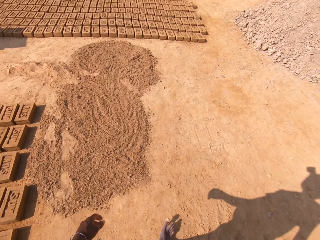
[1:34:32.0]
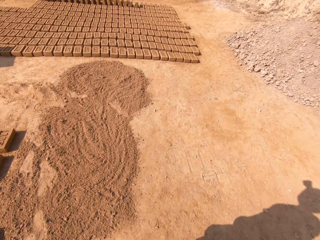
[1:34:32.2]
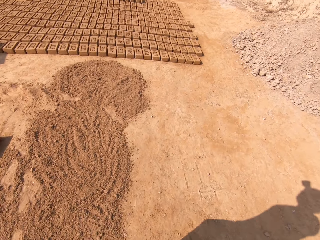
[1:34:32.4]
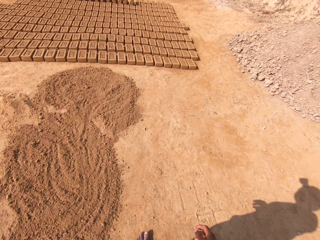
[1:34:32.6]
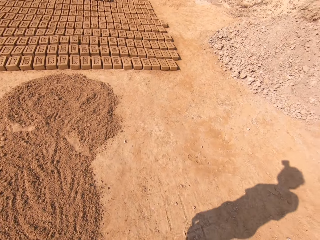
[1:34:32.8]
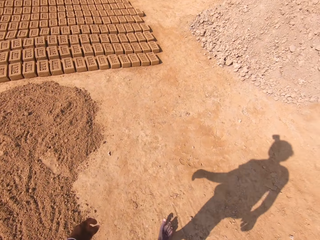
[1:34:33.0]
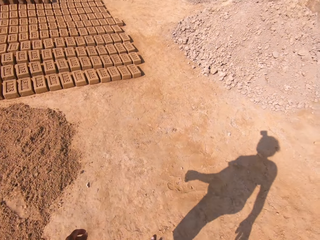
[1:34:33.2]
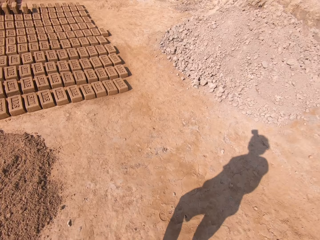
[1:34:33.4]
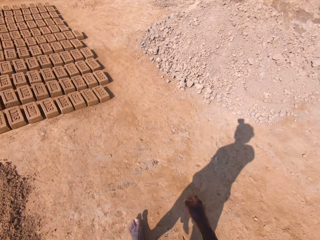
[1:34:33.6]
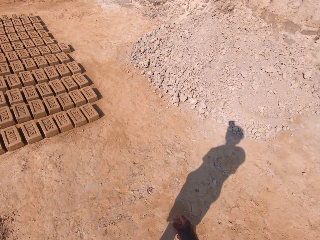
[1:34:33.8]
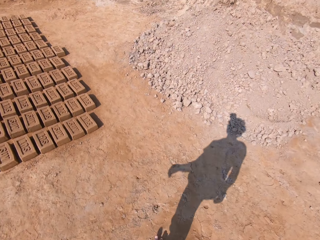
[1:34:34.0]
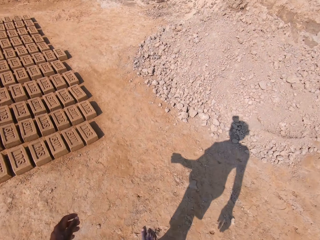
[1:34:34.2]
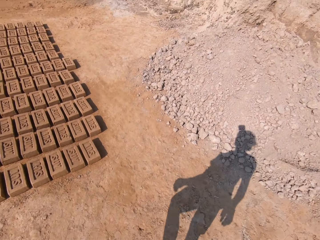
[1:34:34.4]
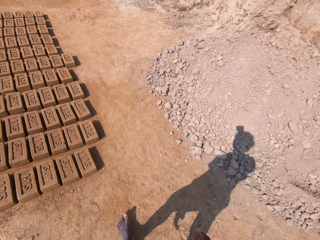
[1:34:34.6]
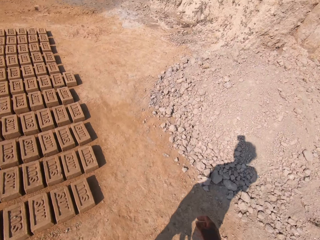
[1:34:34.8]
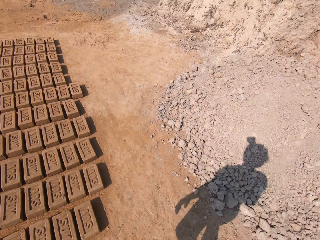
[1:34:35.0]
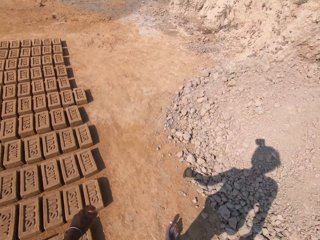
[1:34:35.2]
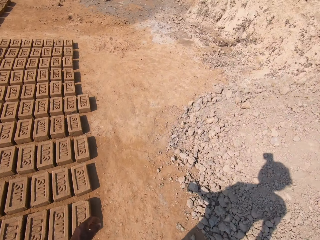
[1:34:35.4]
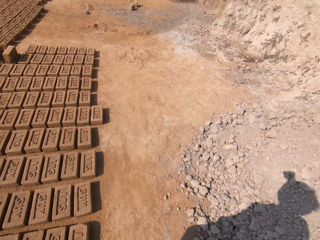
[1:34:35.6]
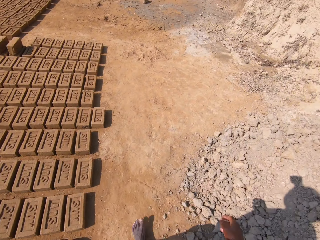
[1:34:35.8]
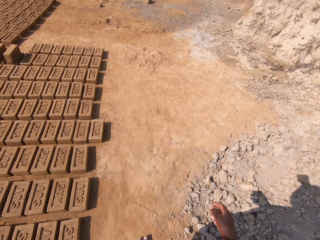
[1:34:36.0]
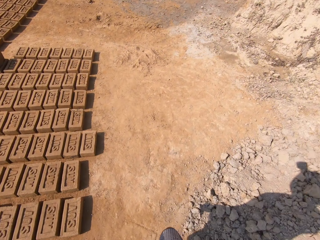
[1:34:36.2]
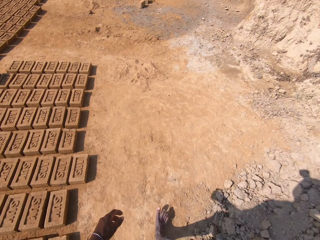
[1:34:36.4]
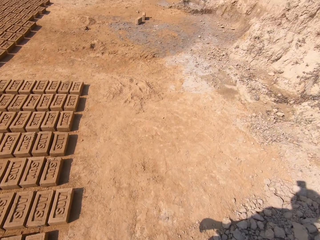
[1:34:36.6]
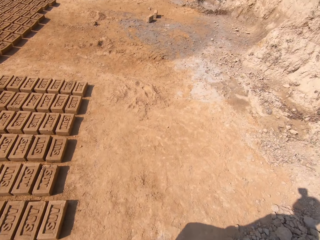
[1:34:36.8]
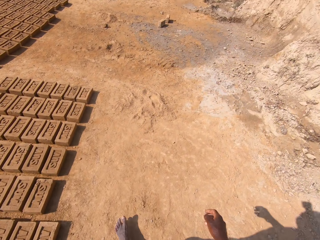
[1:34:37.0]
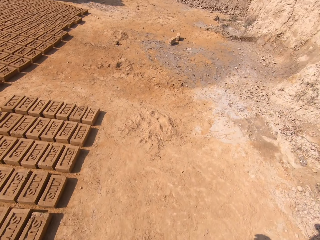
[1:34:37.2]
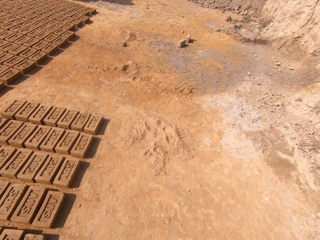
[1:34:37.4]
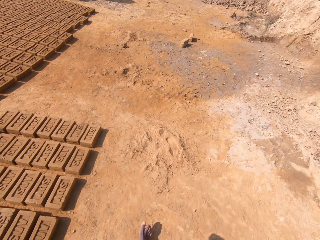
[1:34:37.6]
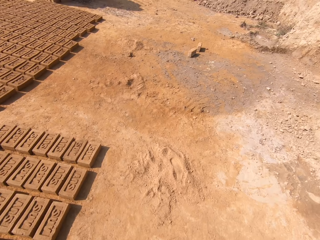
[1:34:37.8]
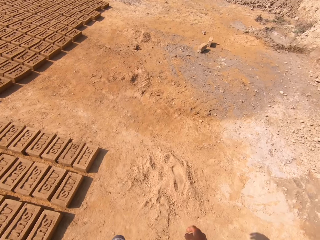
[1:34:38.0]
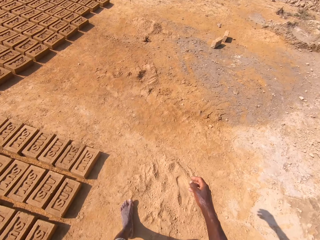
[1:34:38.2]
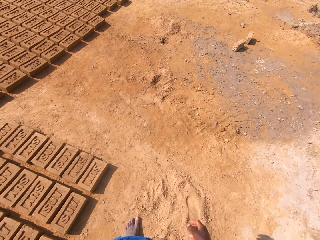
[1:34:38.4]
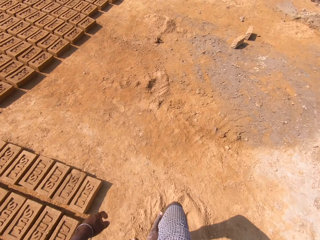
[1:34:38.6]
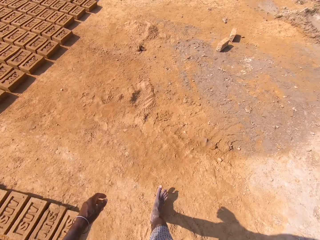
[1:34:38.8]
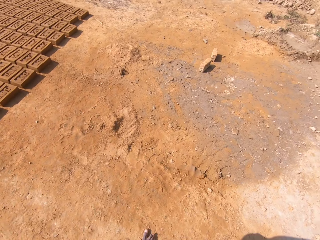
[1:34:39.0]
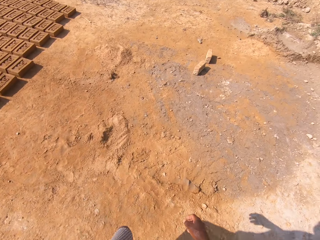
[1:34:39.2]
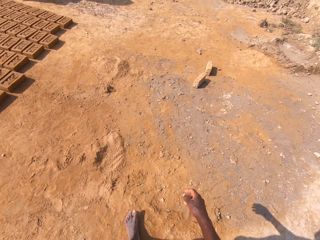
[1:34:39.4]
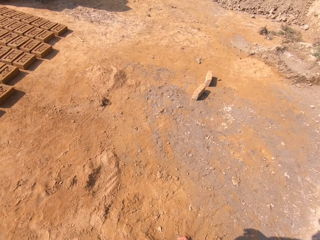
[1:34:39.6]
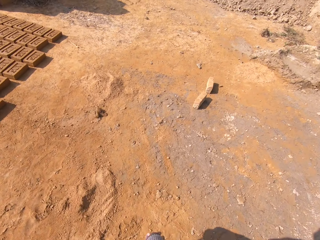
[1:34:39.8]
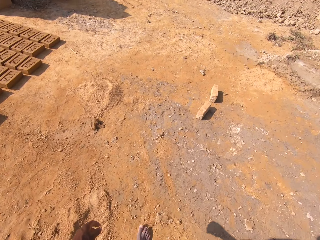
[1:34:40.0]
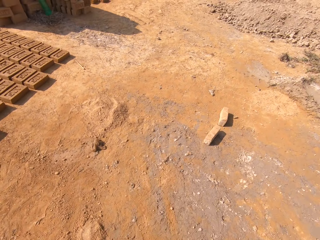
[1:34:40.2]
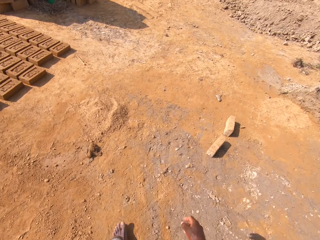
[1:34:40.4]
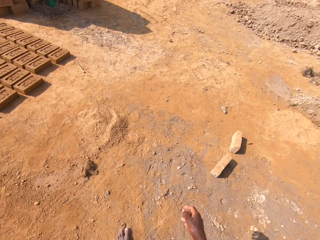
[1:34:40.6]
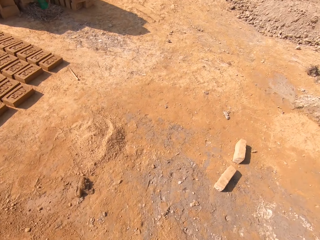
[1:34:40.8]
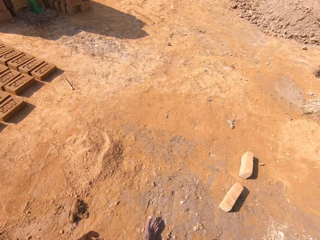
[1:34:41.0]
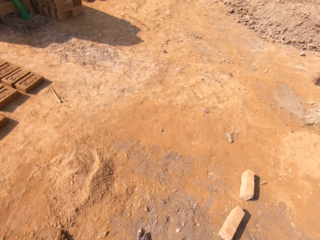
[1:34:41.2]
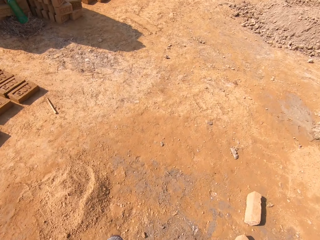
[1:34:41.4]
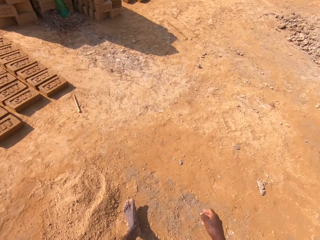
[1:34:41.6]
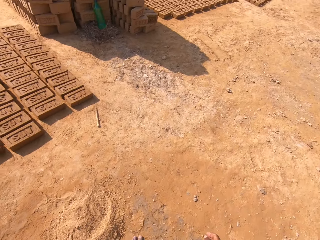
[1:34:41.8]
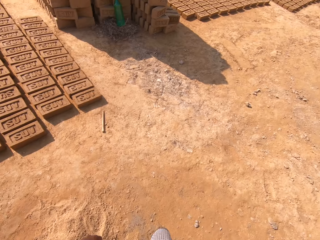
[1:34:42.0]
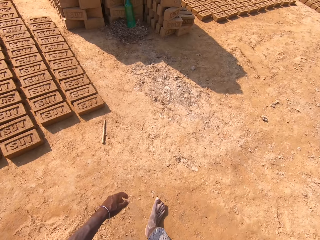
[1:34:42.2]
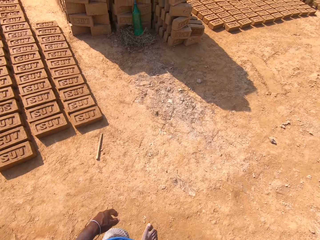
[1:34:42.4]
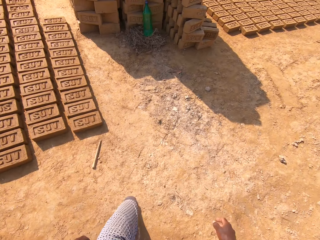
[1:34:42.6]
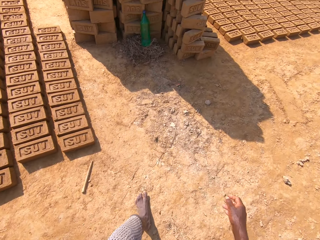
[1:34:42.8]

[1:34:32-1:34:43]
The camera wearer walks around.

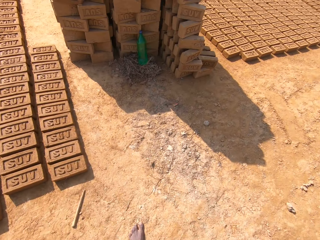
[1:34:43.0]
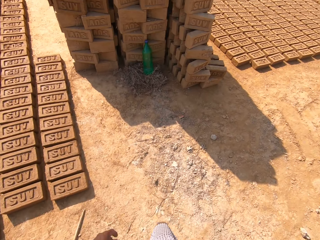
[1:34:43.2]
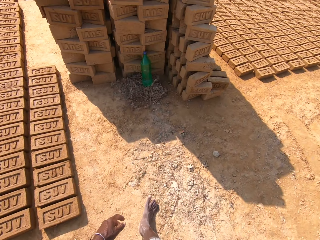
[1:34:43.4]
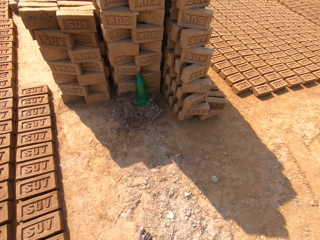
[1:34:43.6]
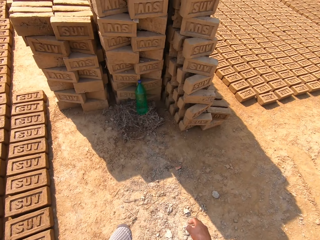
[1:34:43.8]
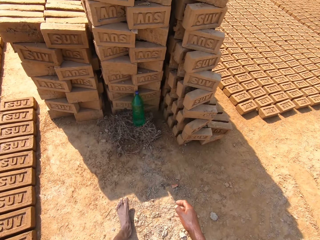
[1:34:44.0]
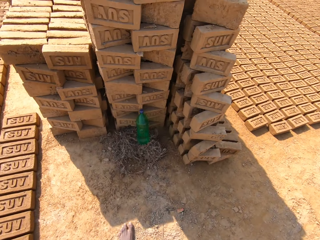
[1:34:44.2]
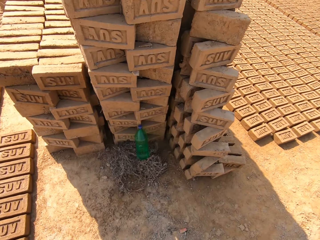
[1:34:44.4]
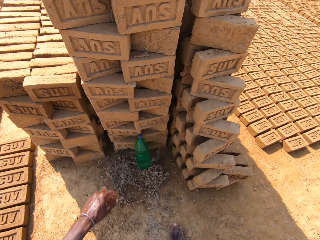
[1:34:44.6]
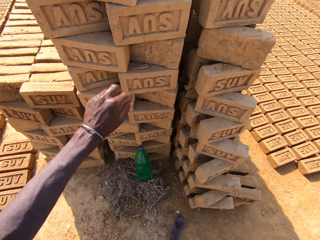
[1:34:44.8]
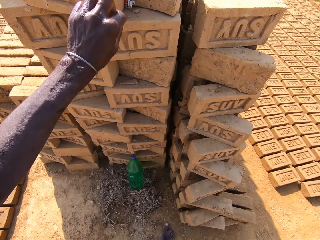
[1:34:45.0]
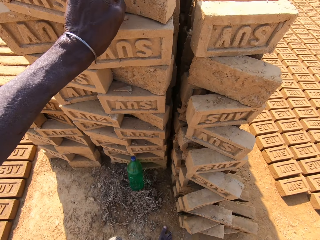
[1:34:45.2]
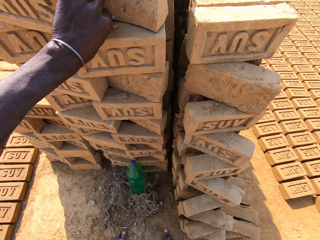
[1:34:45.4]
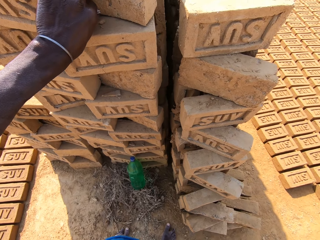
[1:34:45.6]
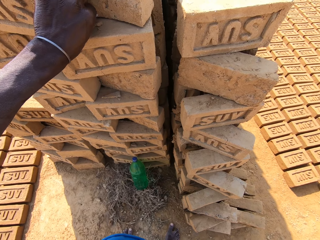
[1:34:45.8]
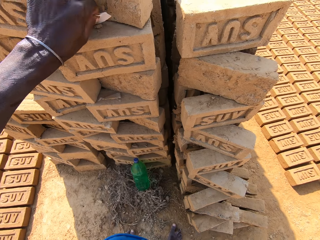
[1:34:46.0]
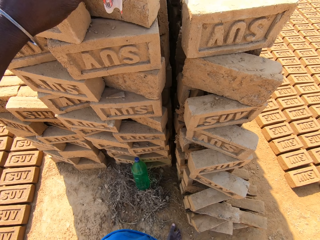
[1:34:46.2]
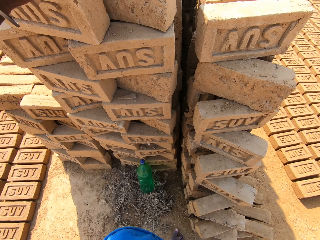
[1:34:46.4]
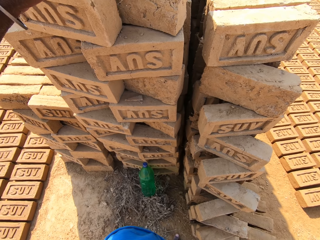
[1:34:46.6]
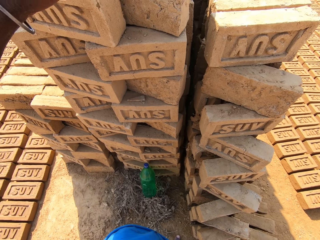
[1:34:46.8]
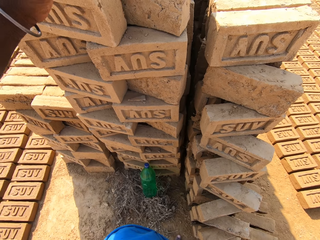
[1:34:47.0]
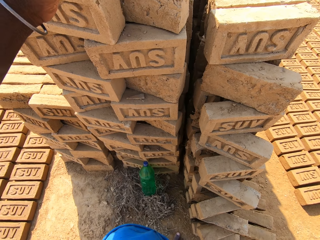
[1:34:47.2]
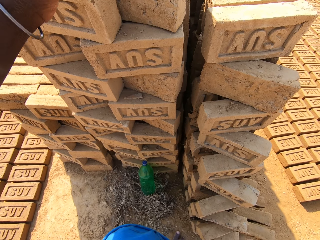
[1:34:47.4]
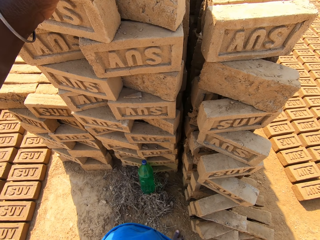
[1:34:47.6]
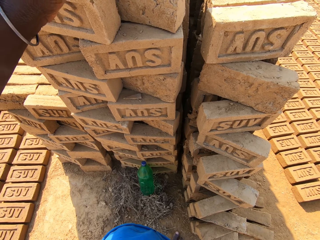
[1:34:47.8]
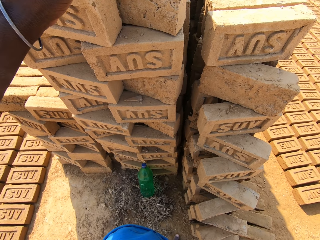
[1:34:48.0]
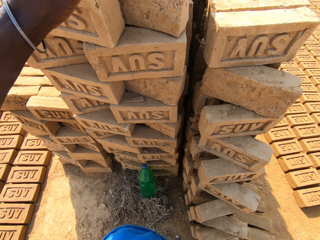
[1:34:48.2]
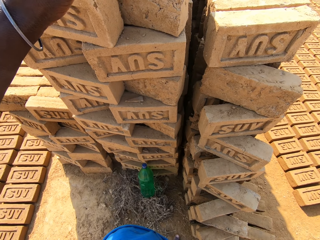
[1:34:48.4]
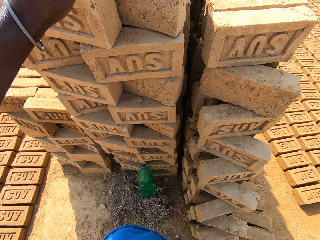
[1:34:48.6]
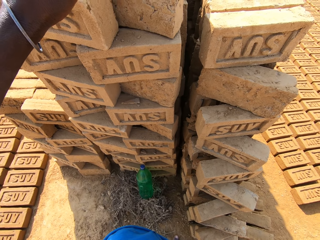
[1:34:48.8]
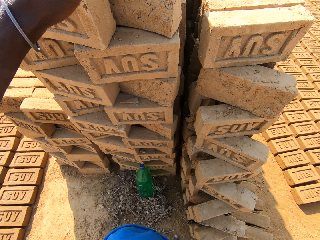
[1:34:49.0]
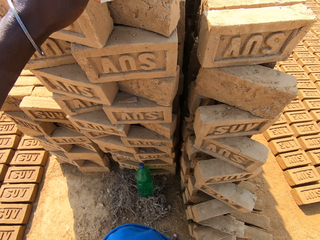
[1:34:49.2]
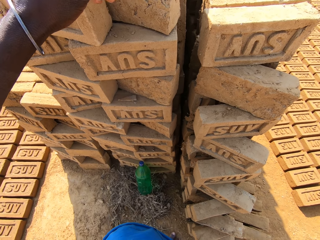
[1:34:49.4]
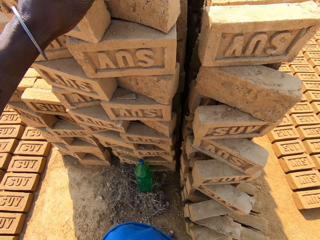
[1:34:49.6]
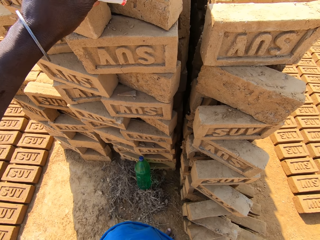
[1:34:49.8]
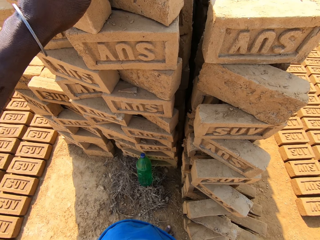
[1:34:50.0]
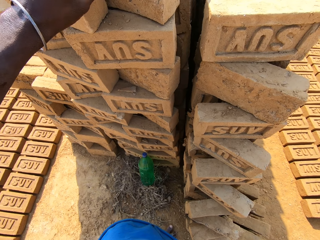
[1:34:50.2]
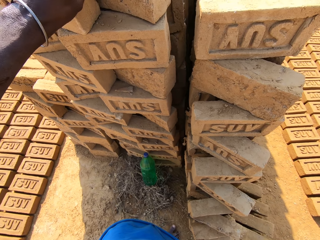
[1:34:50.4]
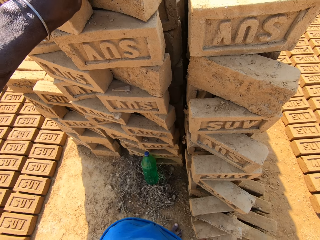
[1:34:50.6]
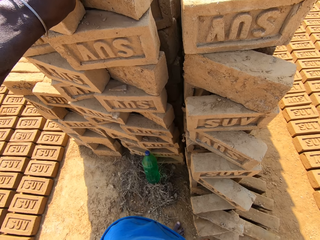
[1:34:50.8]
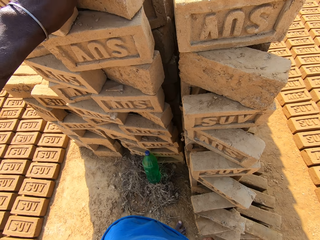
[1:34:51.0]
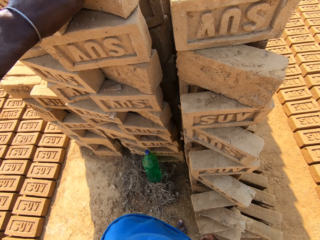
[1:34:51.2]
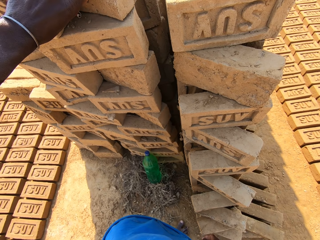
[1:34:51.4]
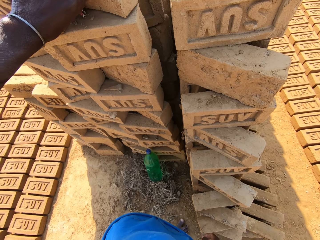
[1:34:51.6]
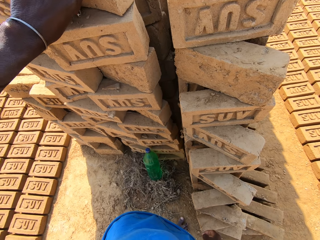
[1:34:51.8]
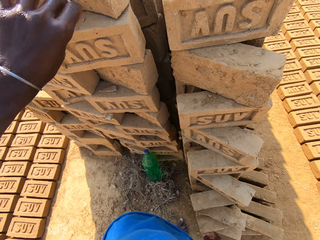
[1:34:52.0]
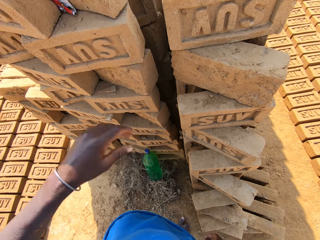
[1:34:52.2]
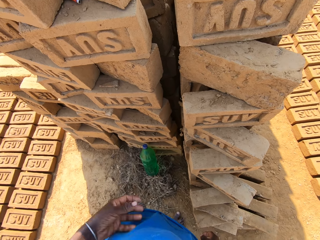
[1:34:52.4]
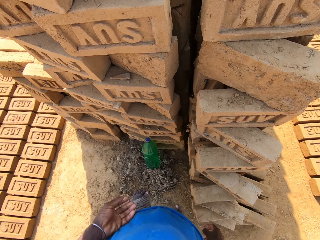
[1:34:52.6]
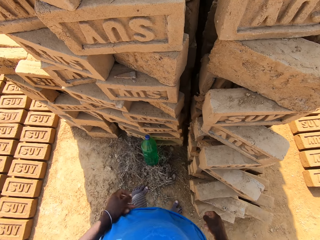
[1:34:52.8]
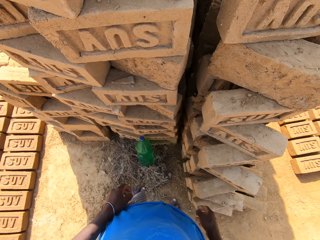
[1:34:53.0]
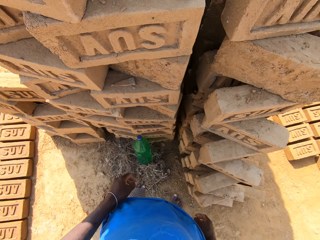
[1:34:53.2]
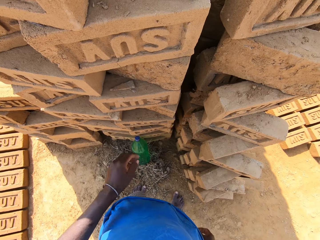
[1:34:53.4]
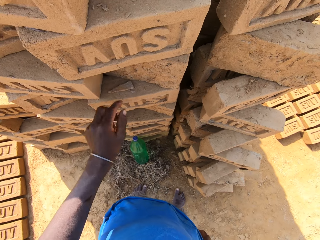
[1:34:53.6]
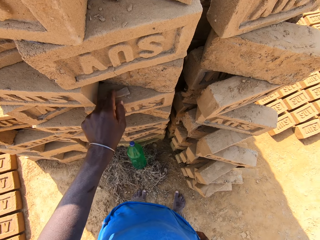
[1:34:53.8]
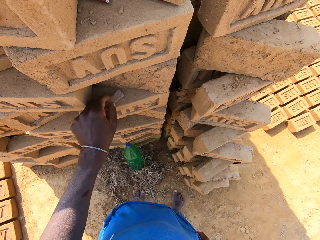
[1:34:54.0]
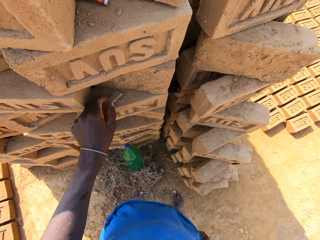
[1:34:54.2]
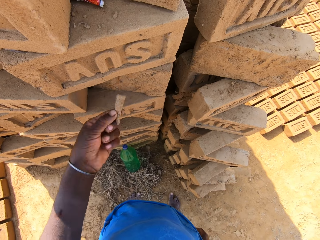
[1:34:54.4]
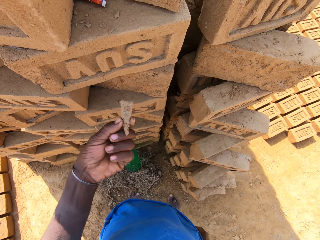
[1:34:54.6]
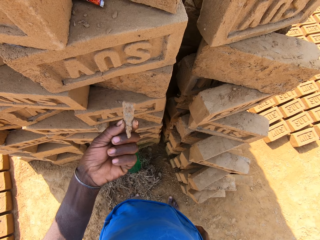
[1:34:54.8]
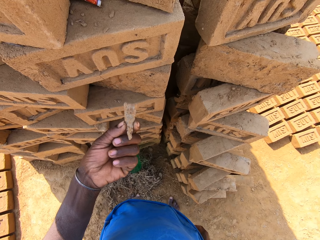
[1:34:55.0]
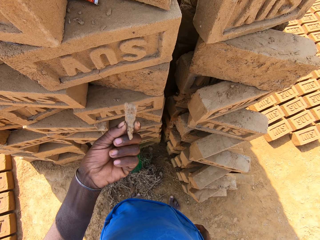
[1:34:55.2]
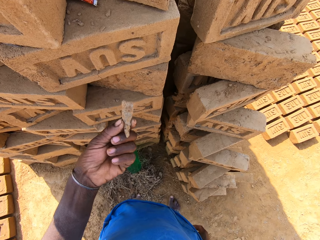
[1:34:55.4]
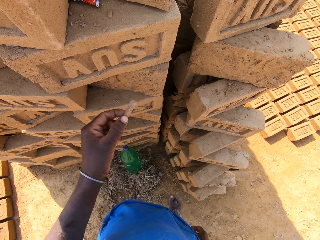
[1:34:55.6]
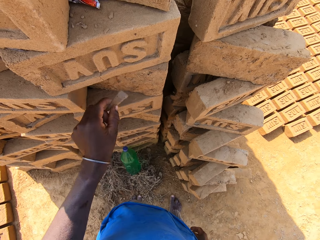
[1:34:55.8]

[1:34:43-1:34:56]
The camera wearer touches the bricks with a hand. They pick up a paper on the bricks. They check the paper. They hold something. They put the paper on the bricks. They look around. They pick up a piece of brick on the bricks. They touch something.
